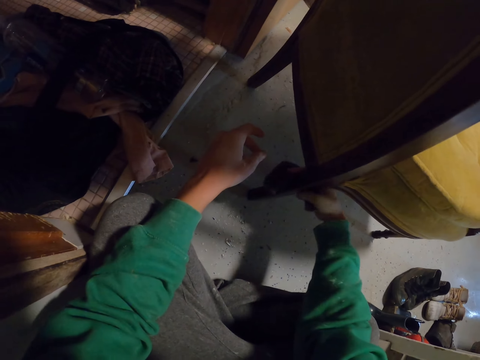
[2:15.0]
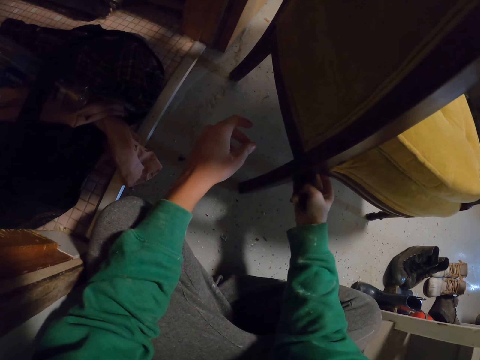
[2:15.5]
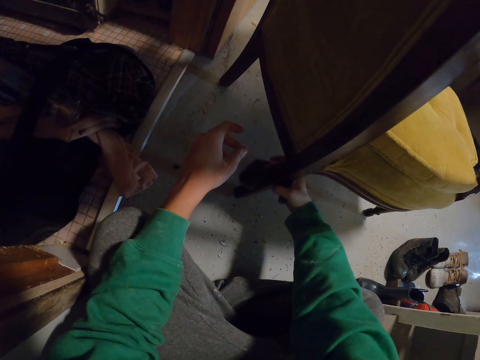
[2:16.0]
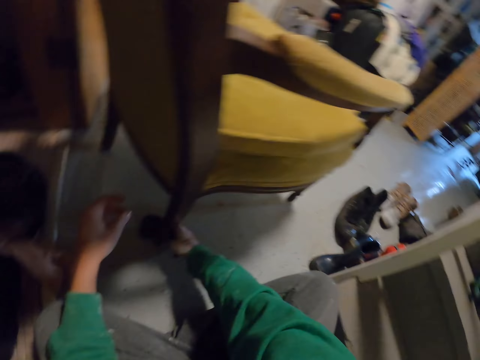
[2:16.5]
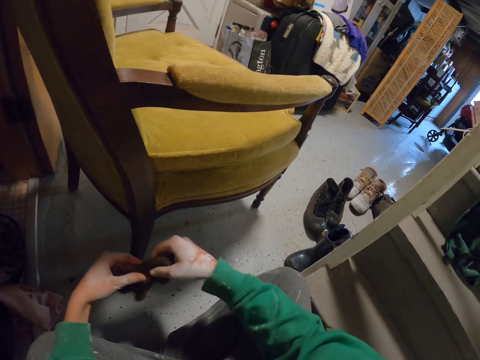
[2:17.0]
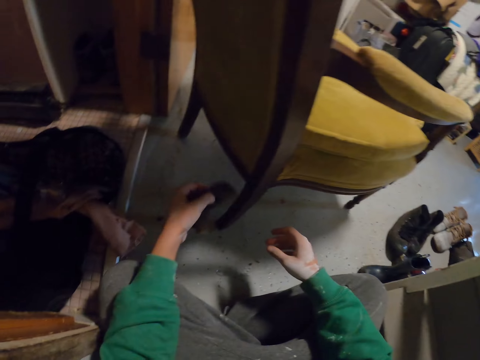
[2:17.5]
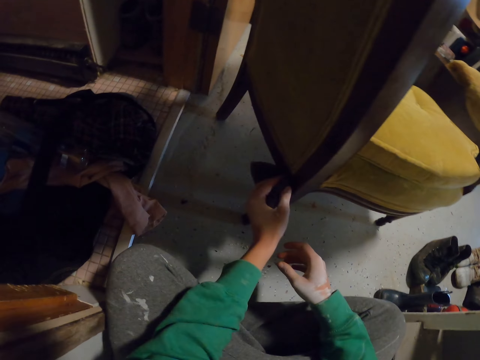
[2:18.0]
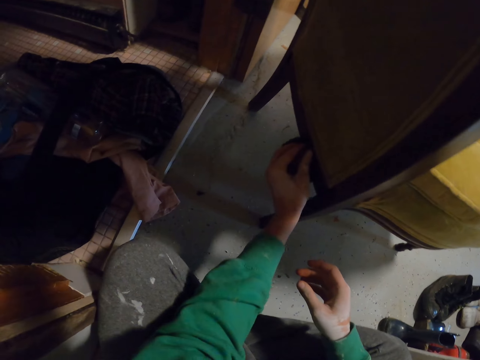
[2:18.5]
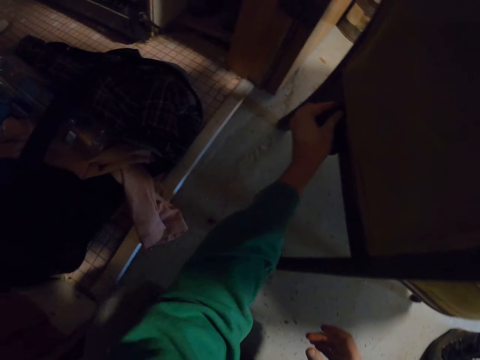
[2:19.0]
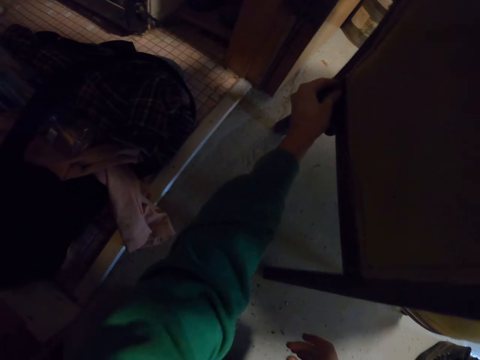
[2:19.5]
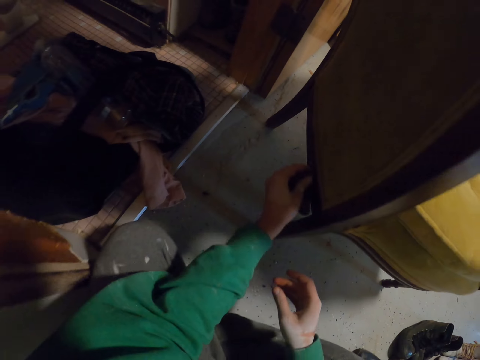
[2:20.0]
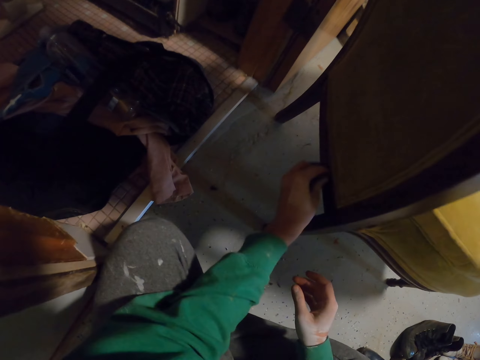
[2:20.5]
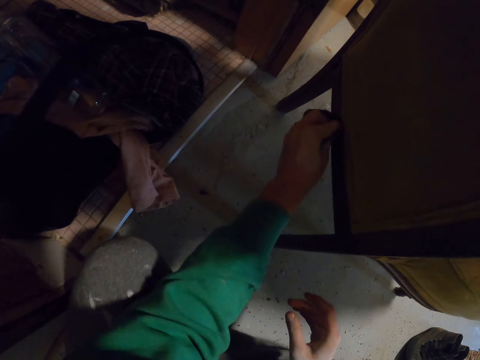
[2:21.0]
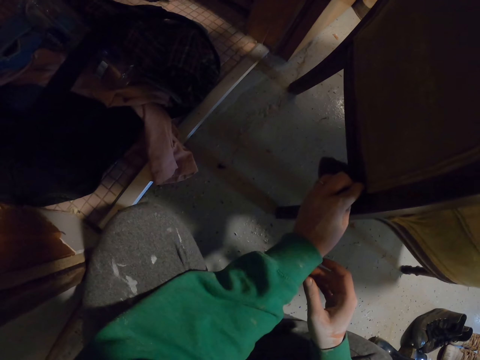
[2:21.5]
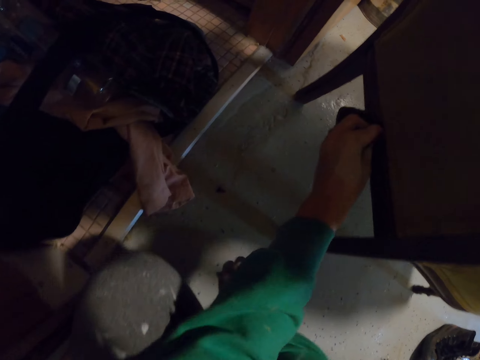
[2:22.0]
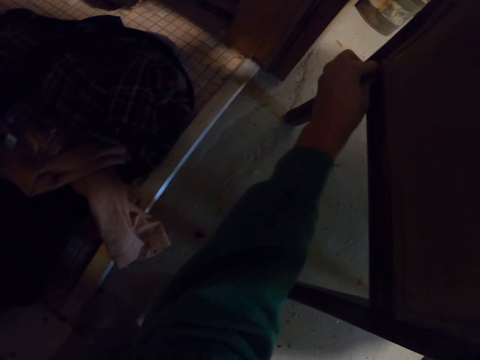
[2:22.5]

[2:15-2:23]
The camera wearer exchanges the cloth on his hands. He wipes the chair.

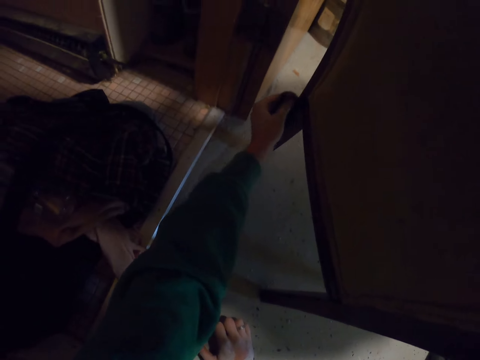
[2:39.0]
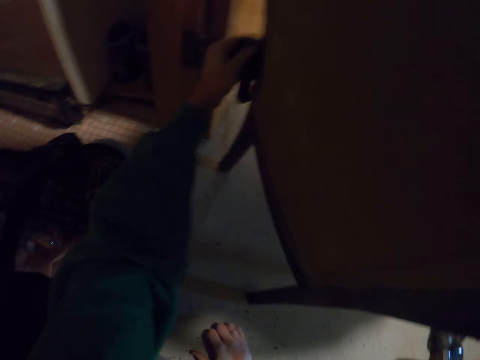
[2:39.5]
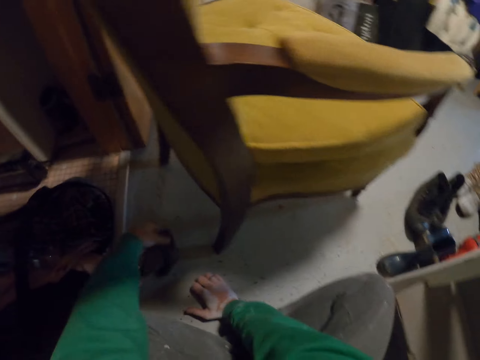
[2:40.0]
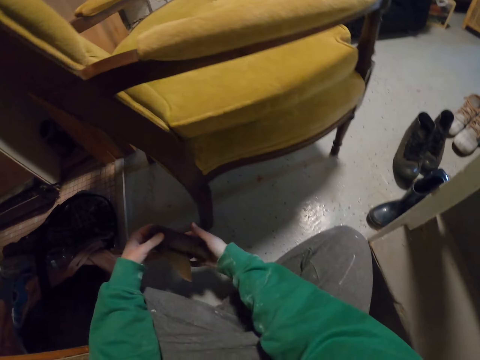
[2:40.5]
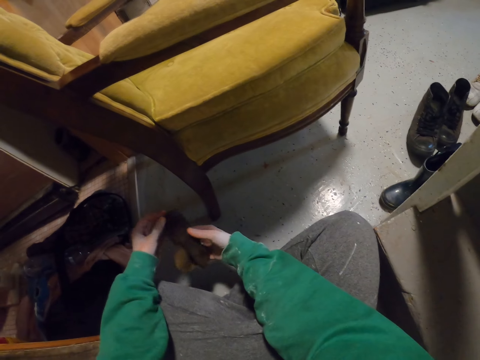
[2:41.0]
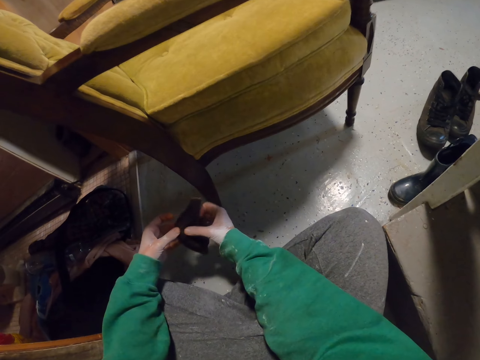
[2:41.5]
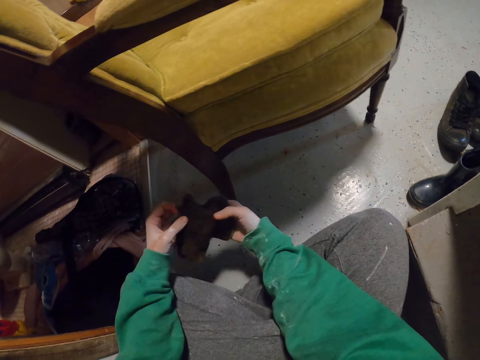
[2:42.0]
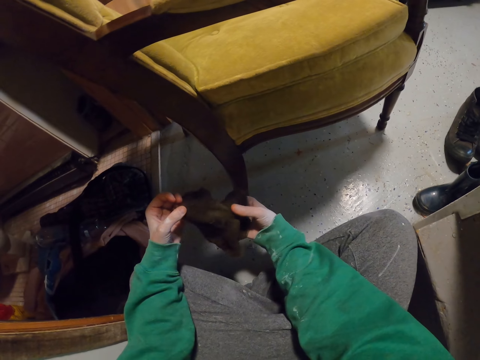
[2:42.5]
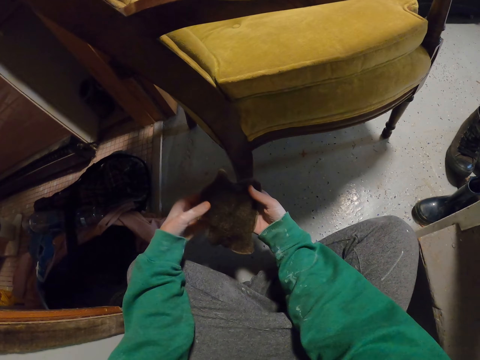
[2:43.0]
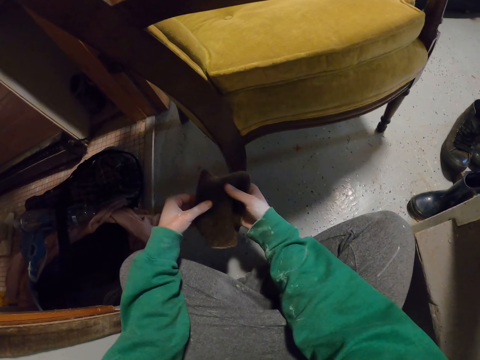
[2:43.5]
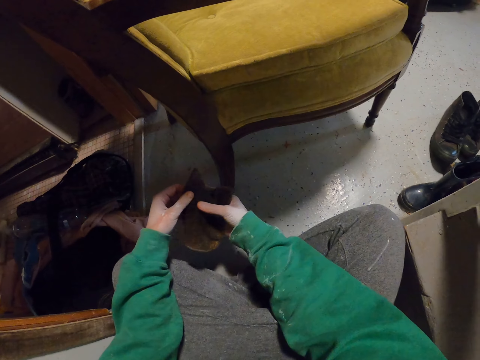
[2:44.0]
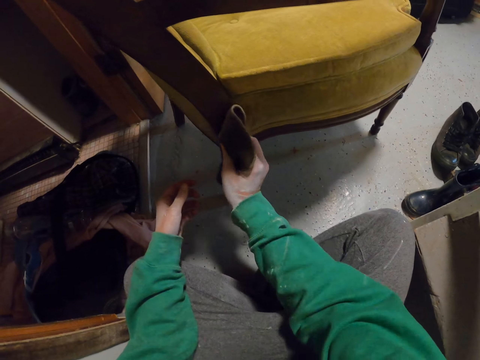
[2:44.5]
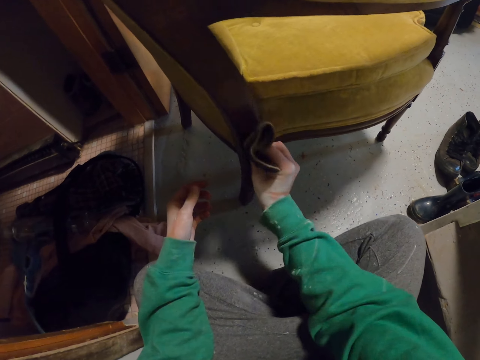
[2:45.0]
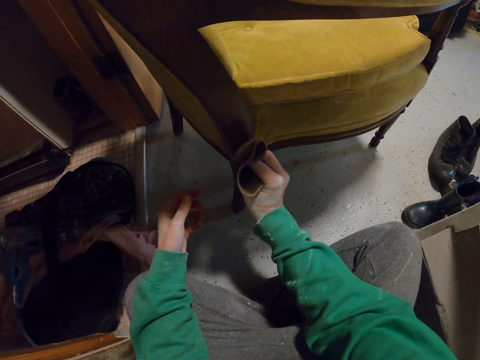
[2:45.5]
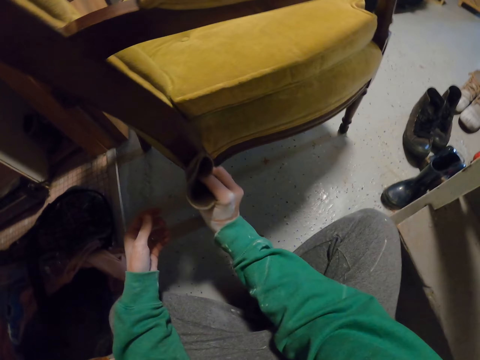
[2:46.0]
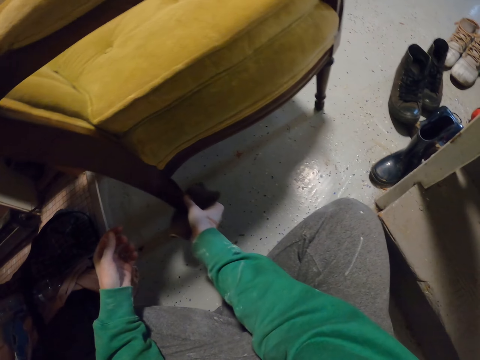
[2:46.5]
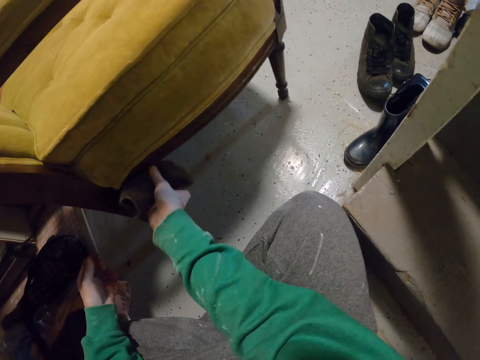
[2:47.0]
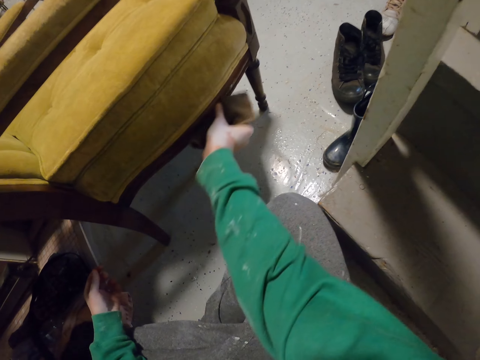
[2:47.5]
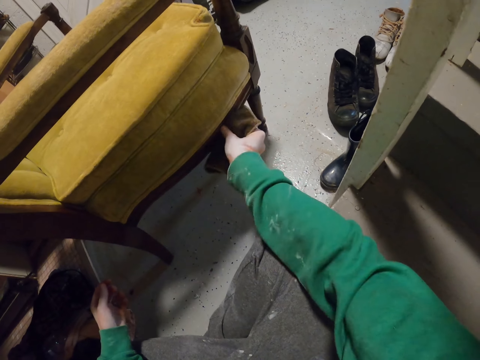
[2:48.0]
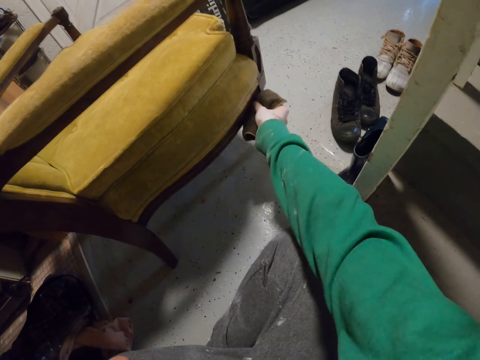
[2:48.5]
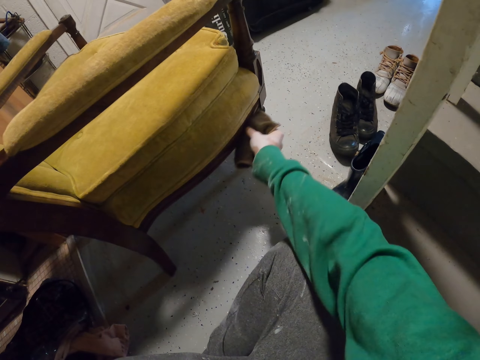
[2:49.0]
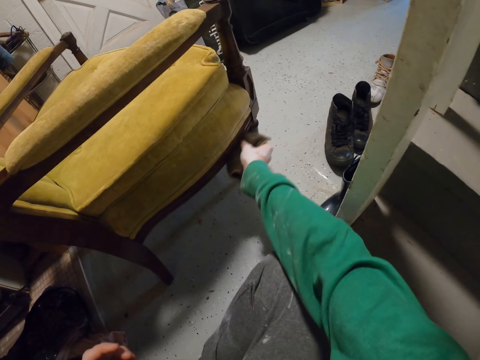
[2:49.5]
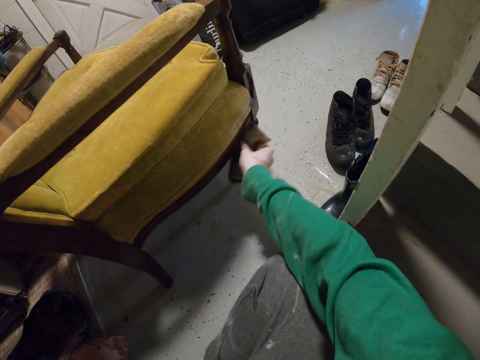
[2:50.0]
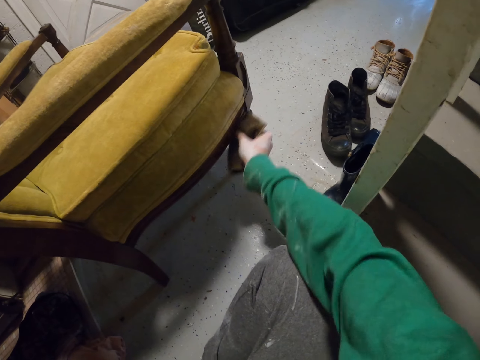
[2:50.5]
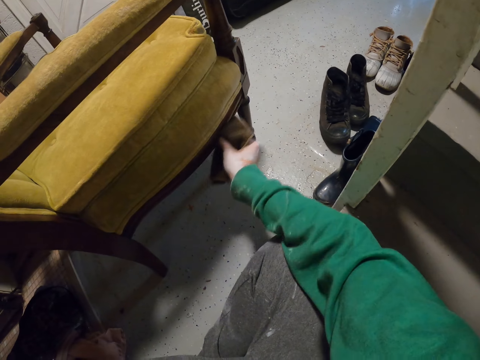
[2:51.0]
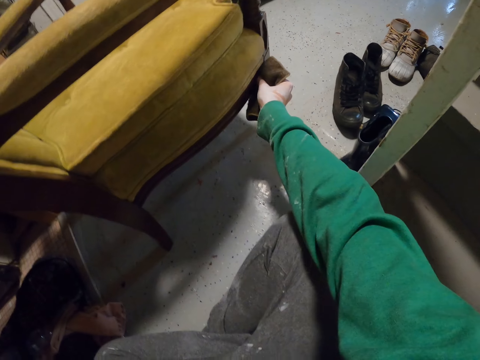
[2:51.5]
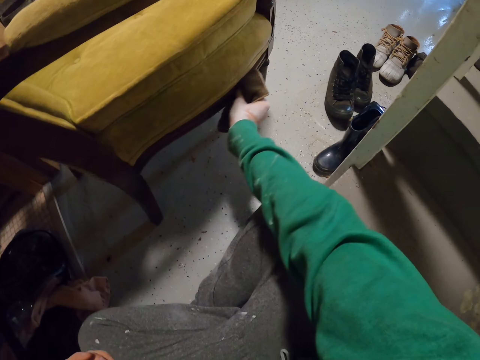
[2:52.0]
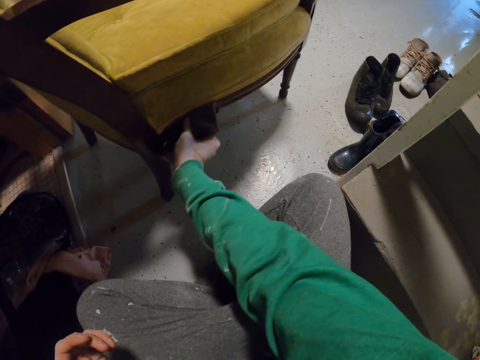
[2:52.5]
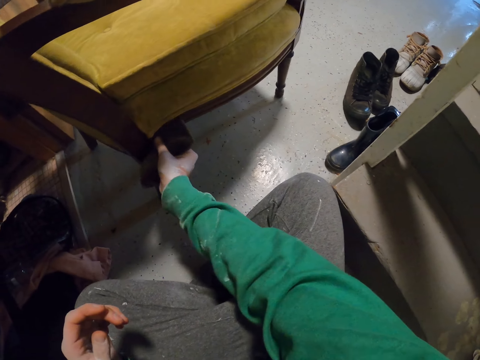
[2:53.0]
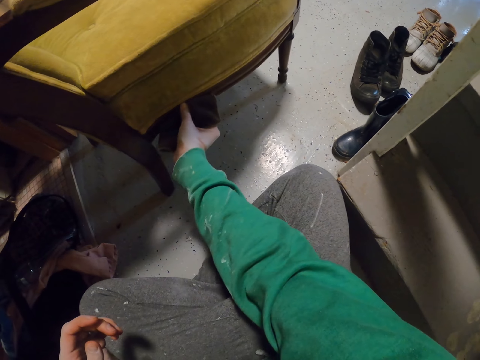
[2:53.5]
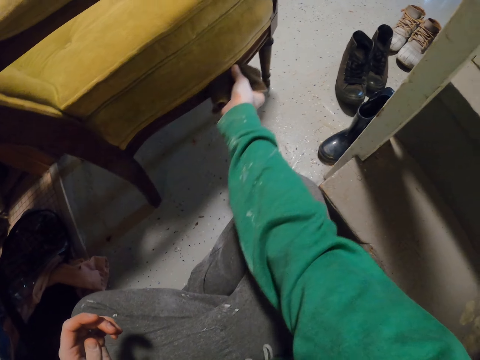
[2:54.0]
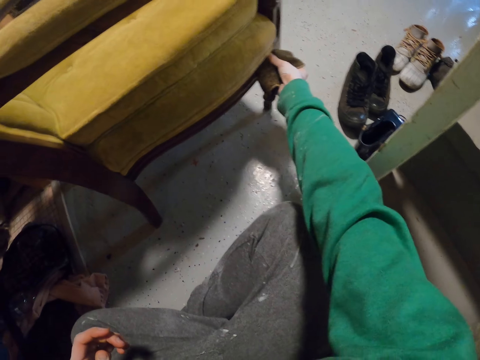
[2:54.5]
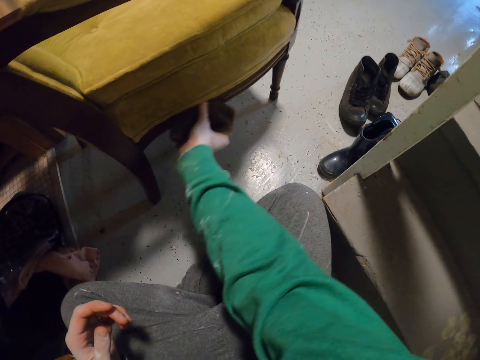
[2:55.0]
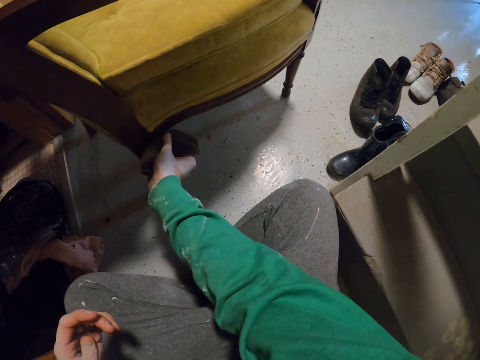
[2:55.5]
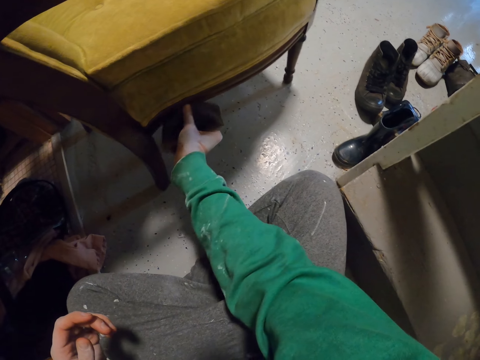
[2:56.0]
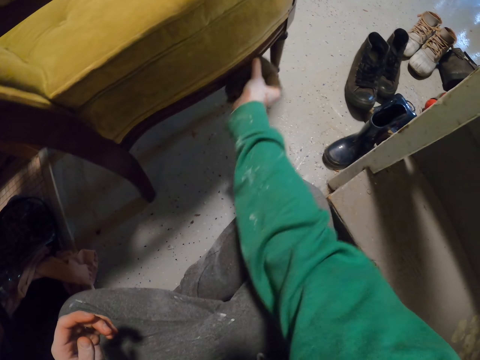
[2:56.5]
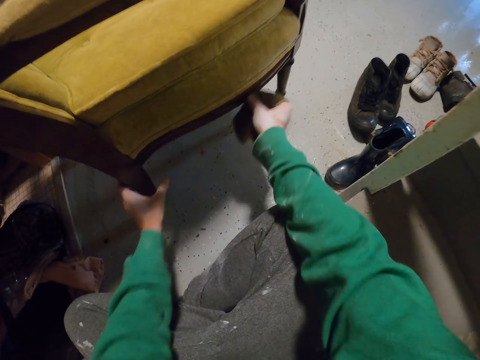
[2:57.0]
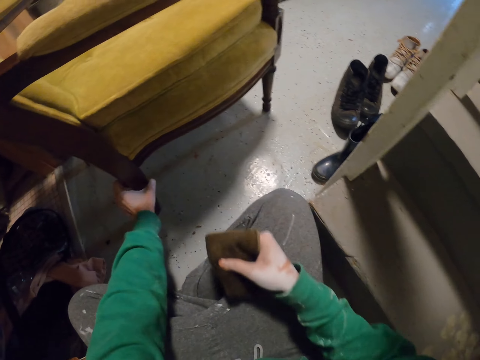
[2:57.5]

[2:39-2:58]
The camera wearer holds the wiping cloth. They unfold the wiping cloth. They wipe the chair.
